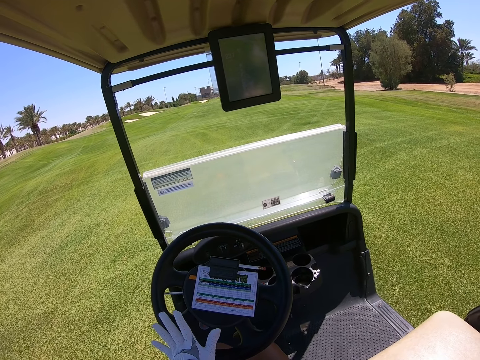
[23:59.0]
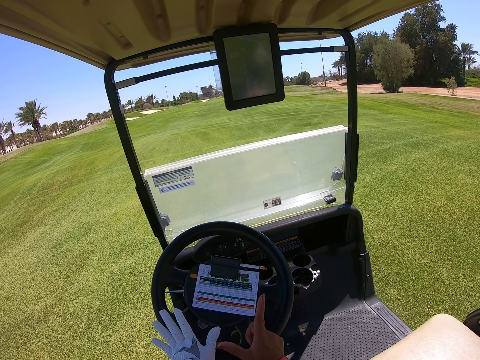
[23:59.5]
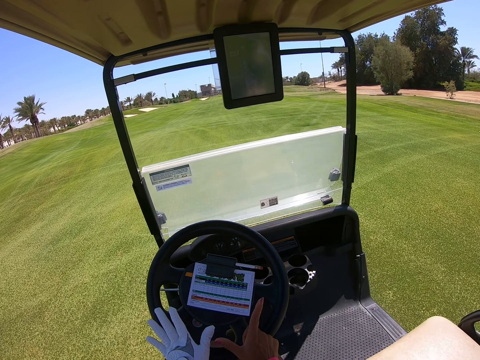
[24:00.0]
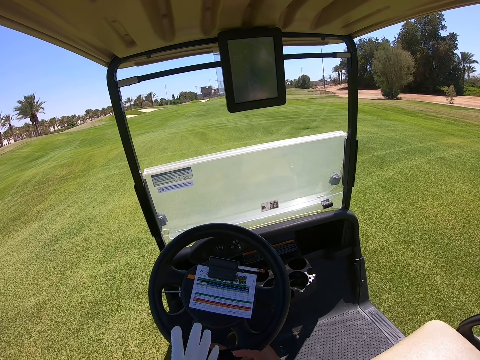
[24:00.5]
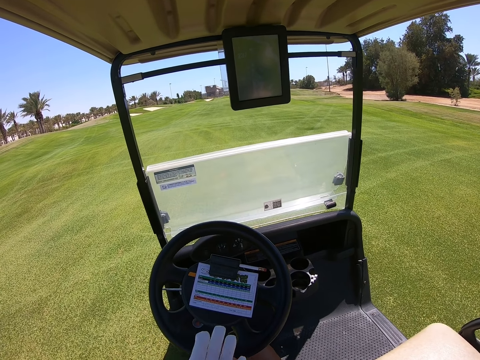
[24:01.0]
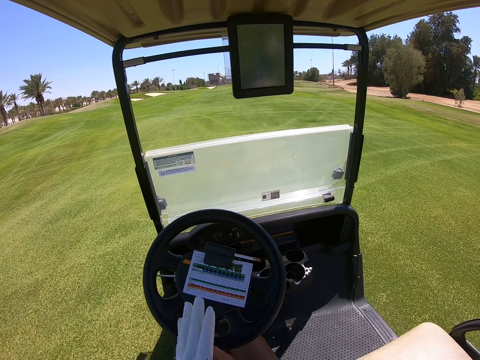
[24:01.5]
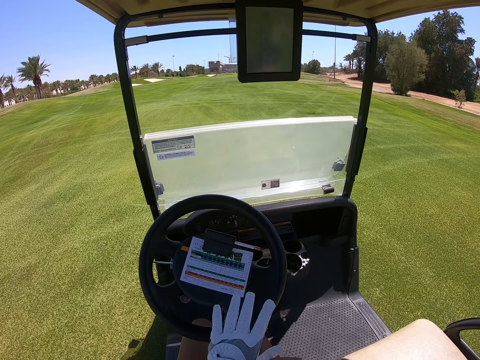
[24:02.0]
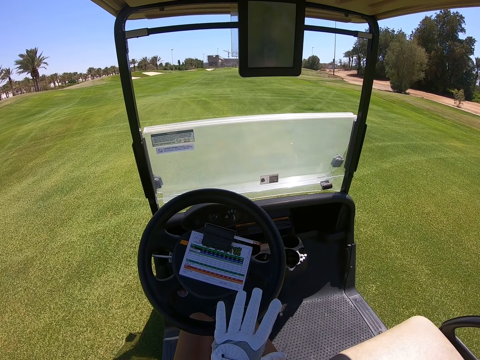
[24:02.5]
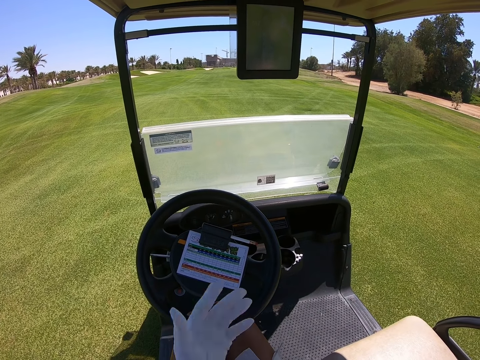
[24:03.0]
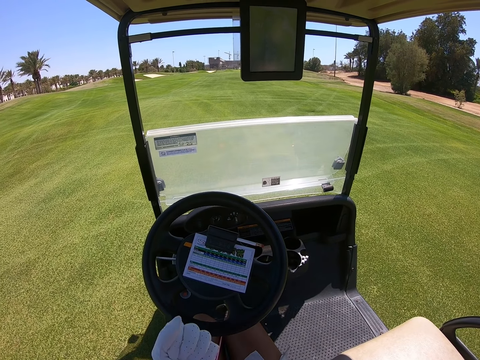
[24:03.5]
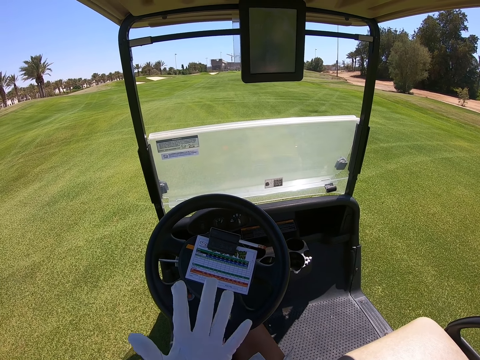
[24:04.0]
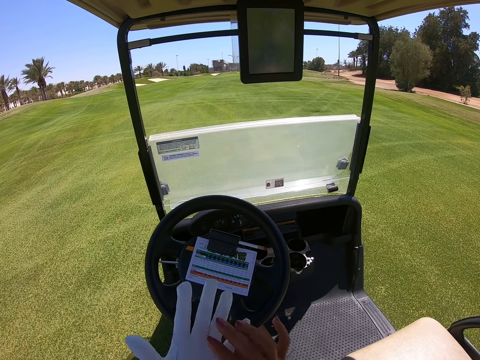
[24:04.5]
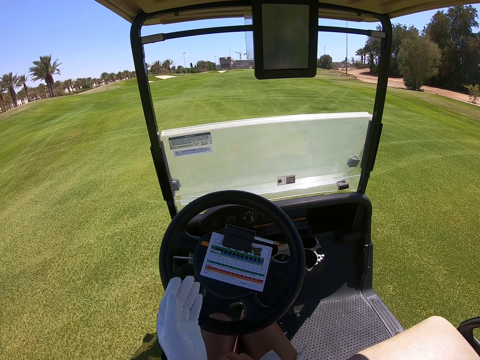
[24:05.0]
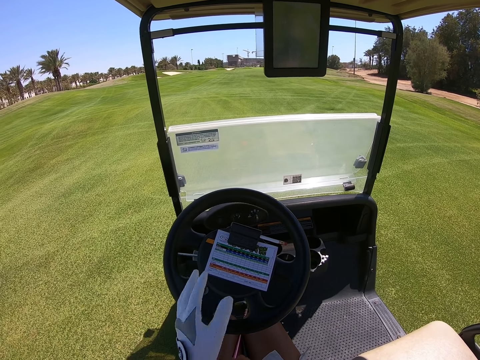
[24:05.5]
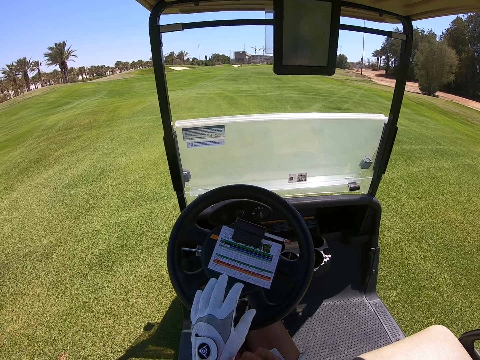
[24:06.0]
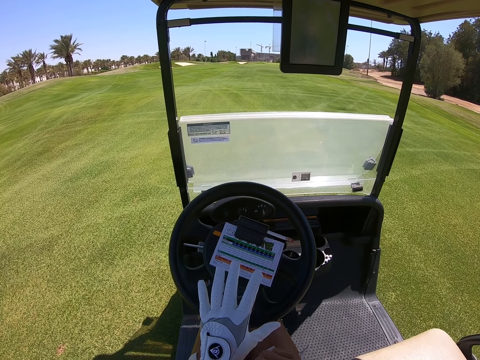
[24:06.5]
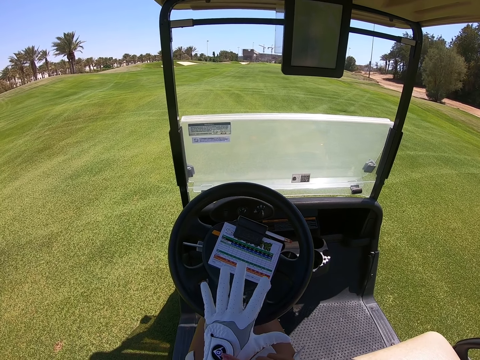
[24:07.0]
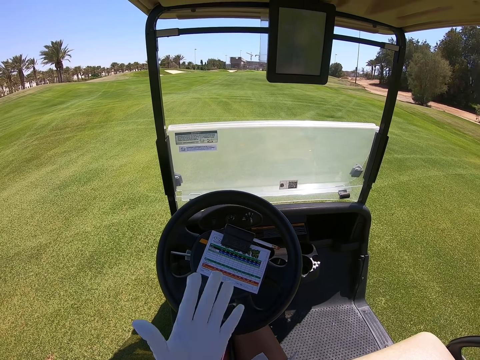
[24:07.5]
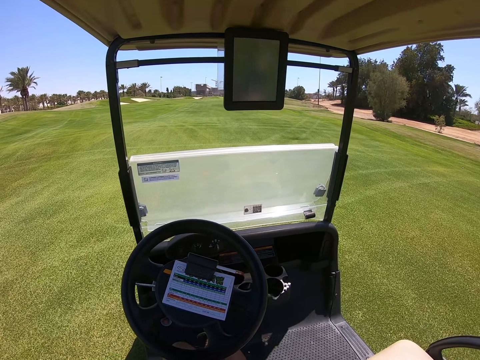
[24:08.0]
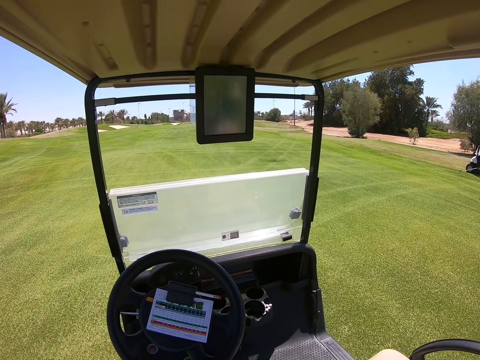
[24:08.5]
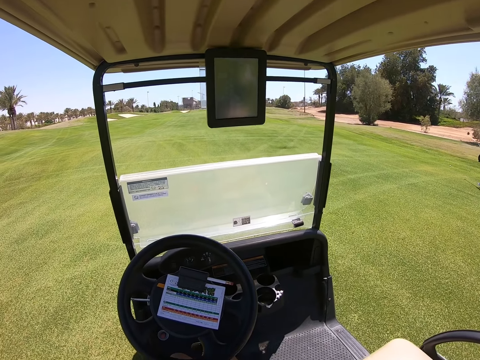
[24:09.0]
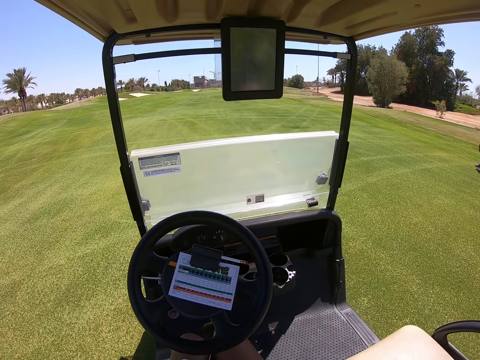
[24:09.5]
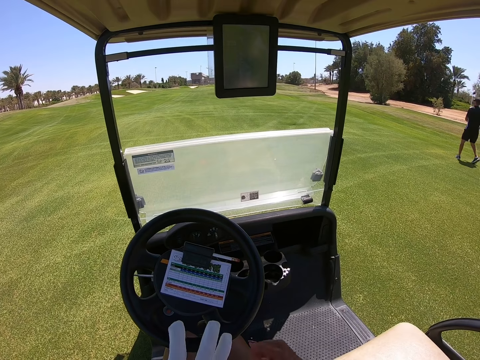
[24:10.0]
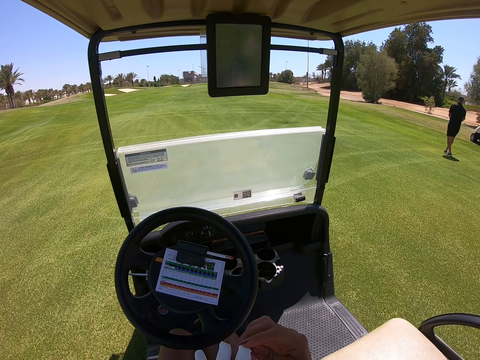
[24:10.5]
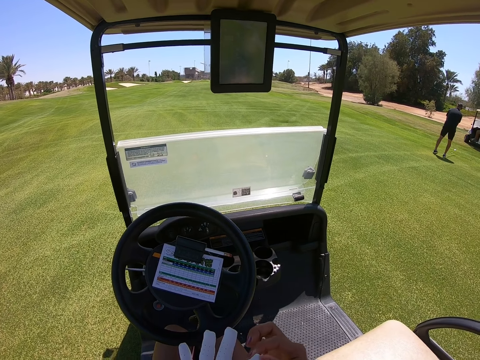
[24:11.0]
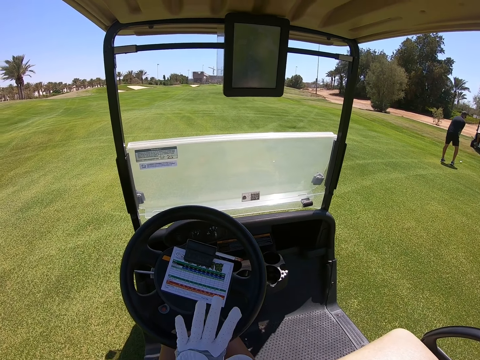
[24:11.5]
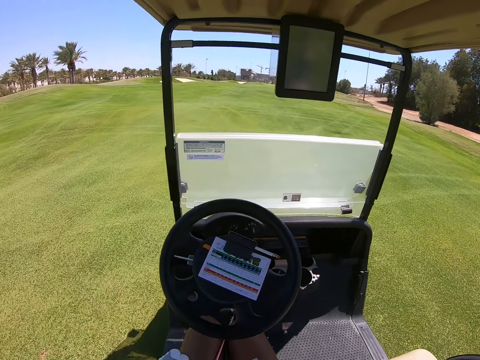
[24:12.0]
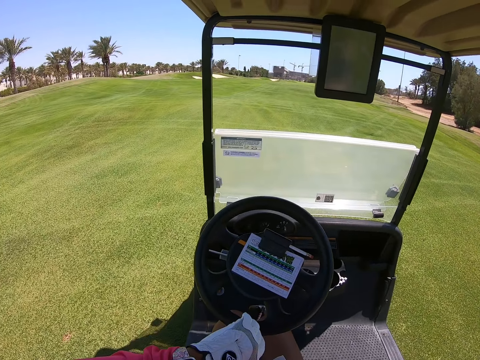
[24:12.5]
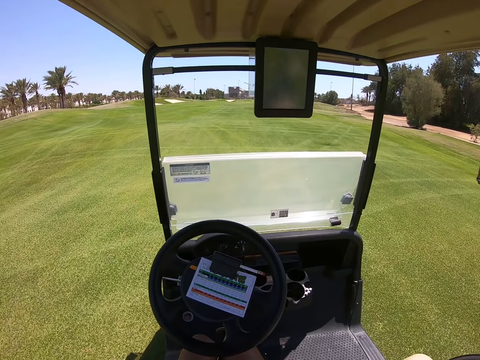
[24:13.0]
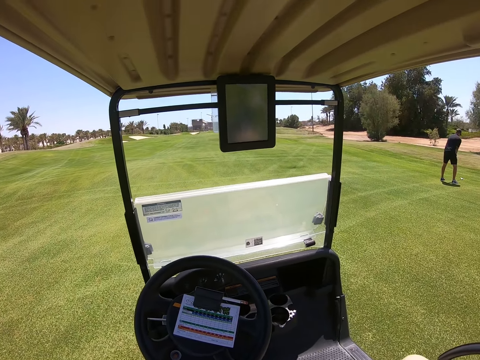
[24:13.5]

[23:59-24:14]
The camera wearer moves a hand. They stop driving. They look around. They touch a glove.

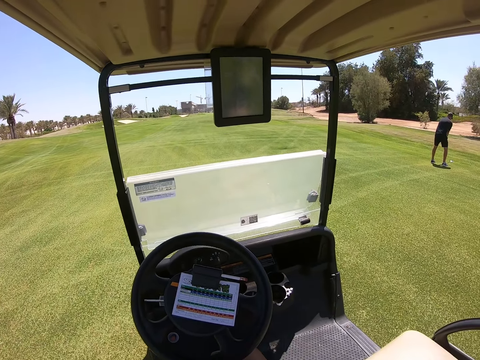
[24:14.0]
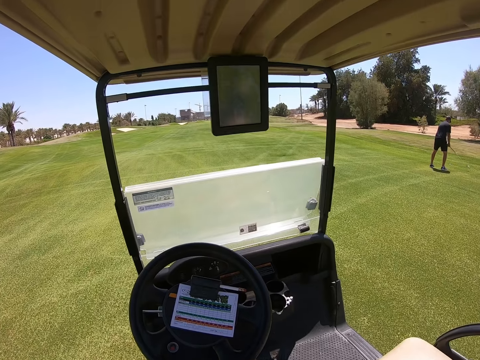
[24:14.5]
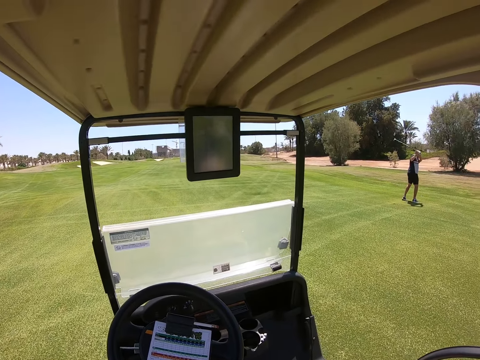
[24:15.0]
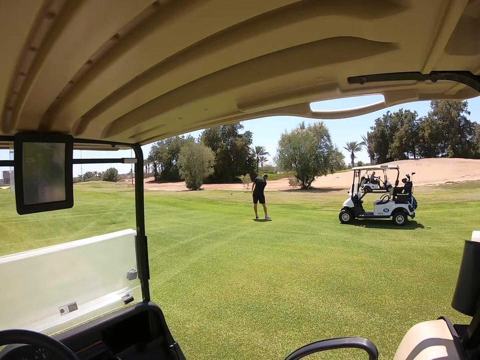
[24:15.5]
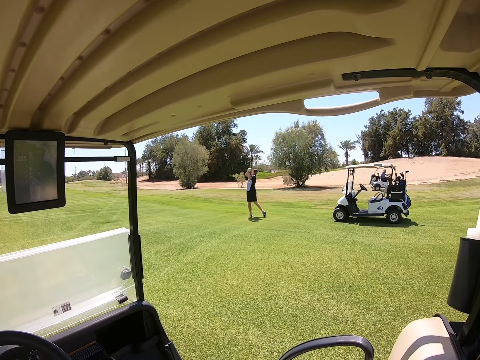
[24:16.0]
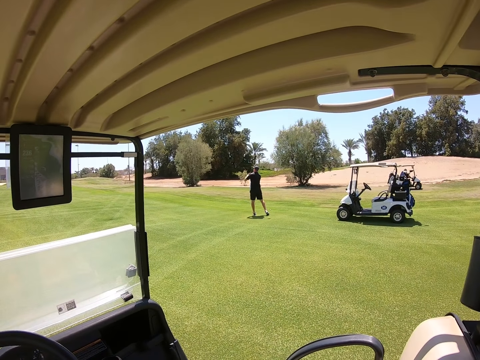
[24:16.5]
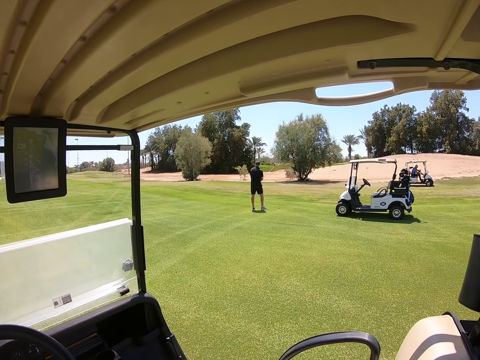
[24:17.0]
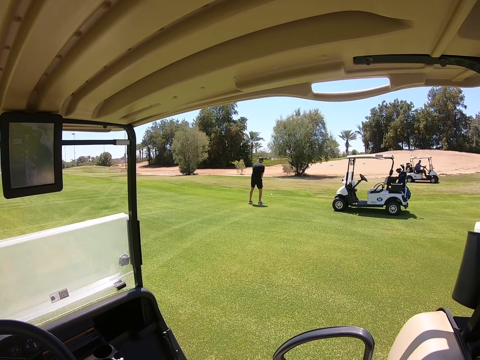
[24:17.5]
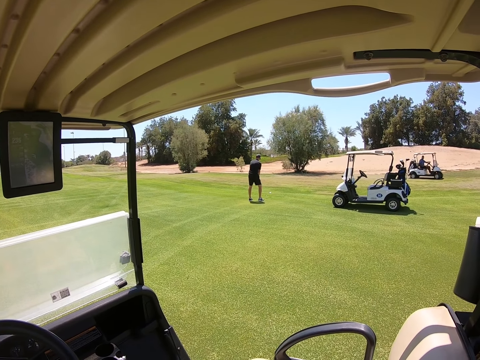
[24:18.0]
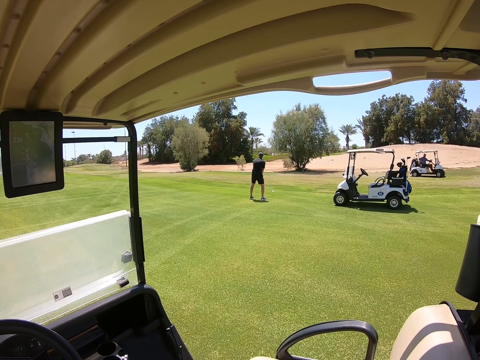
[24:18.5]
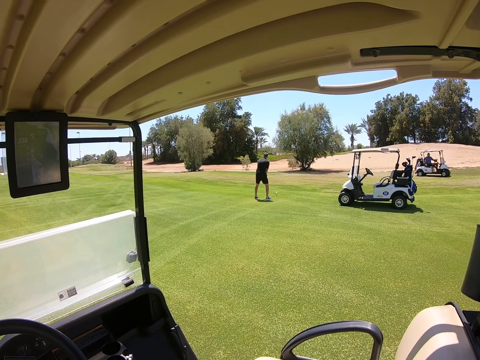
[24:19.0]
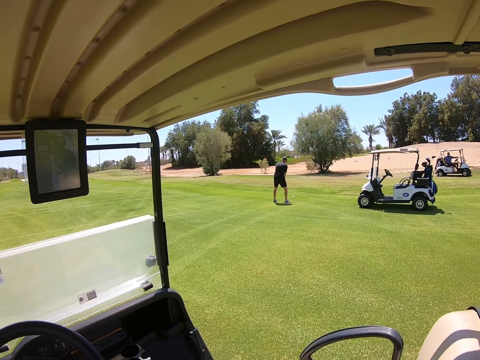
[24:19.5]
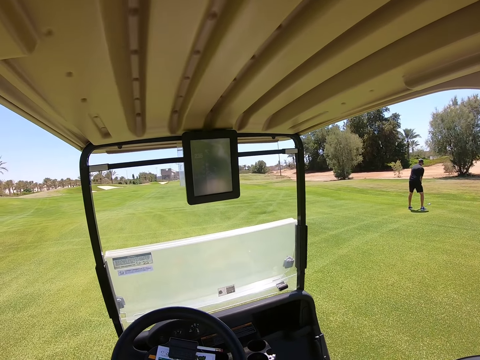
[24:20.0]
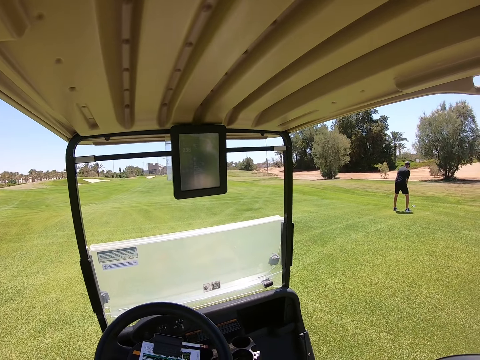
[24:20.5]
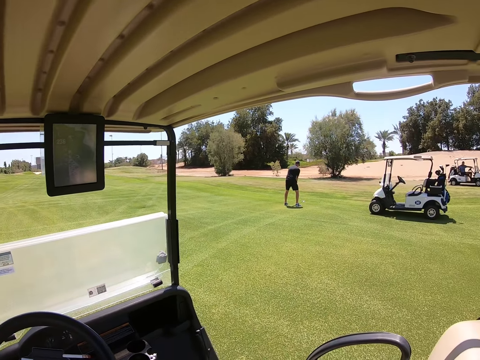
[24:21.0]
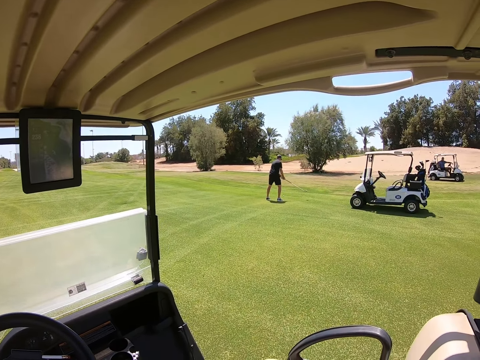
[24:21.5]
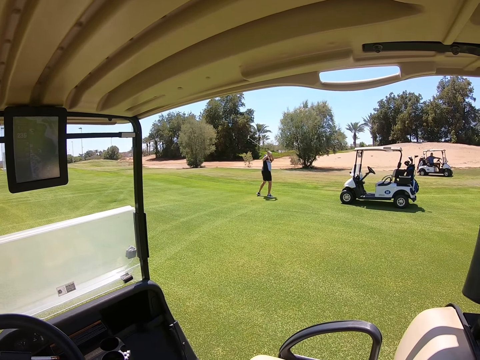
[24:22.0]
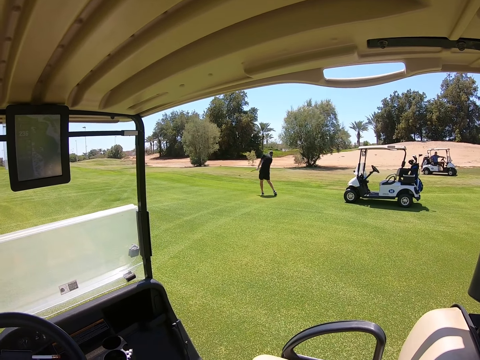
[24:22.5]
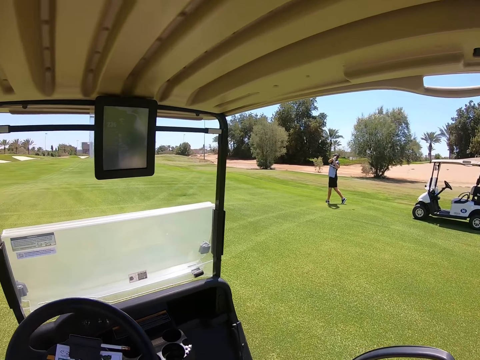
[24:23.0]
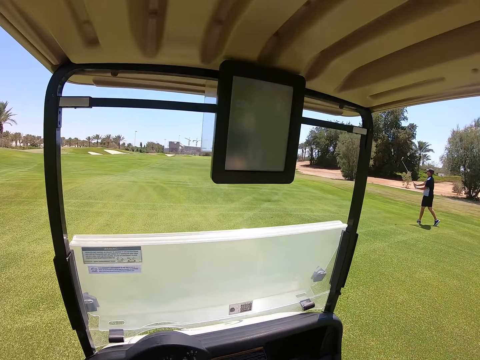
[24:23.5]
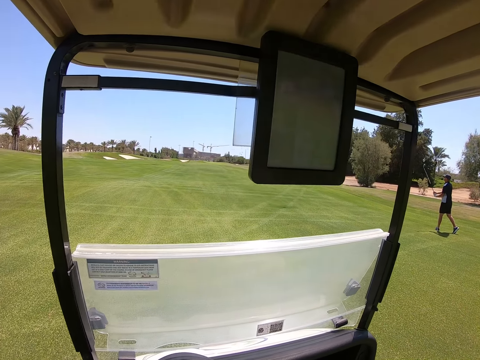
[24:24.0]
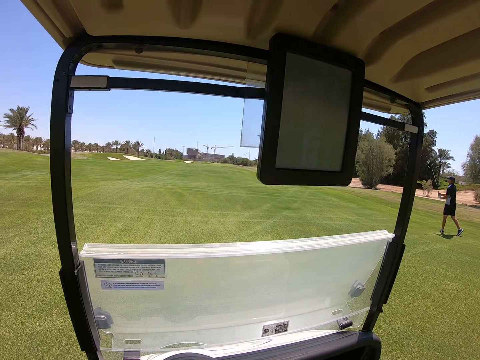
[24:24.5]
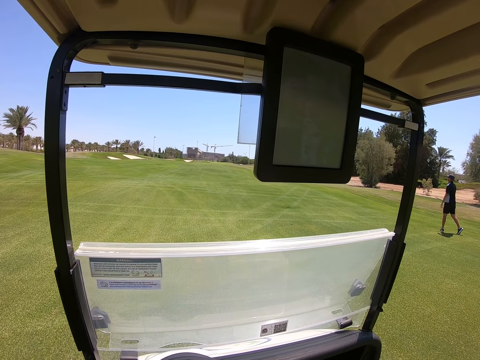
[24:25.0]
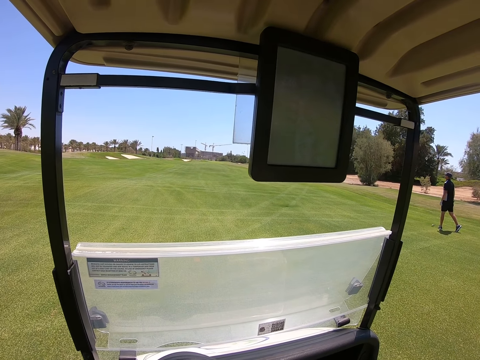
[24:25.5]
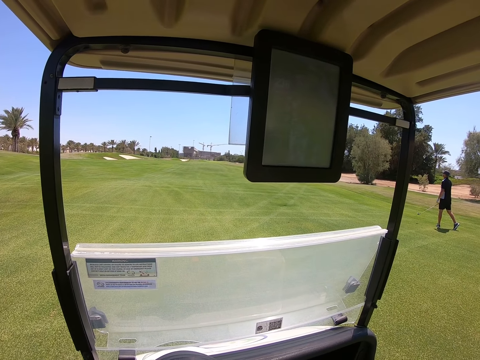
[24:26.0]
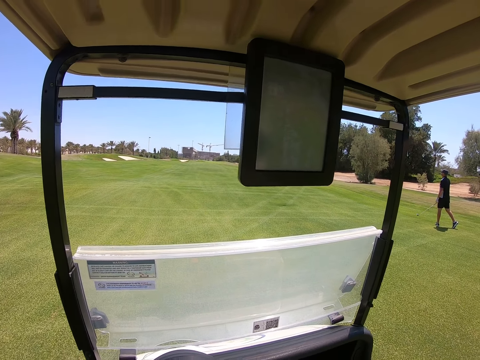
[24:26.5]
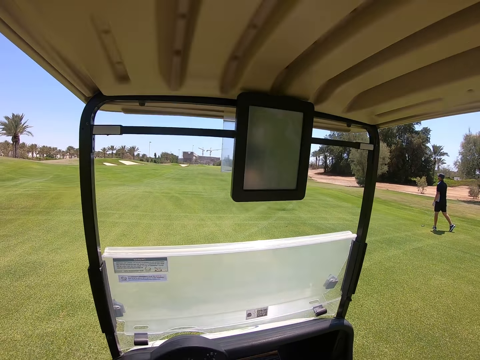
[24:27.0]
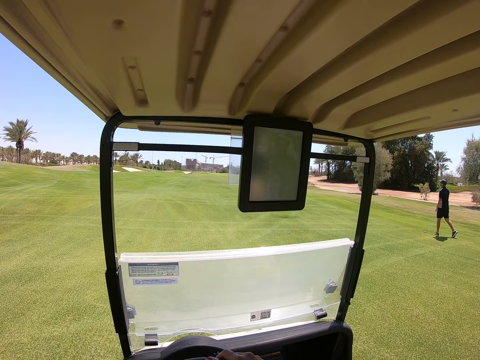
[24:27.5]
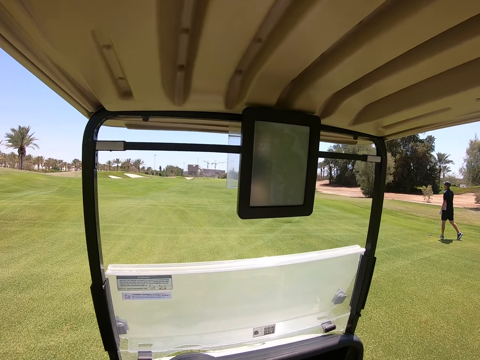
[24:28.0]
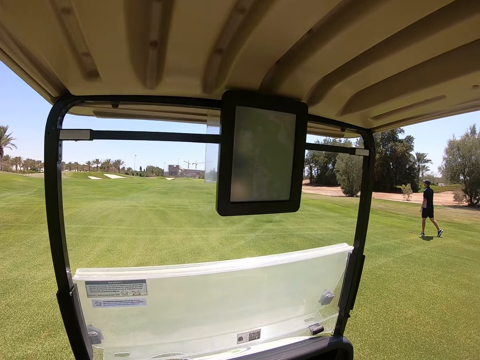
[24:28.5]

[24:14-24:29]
The camera wearer looks around.
